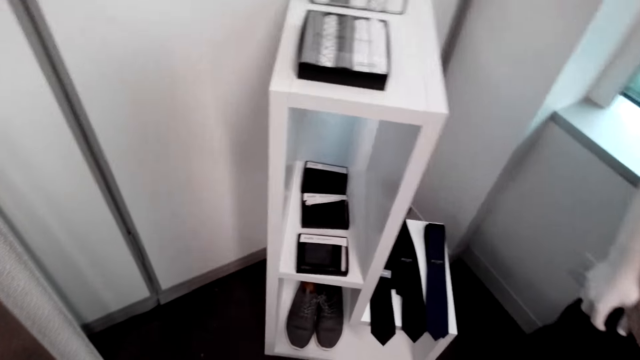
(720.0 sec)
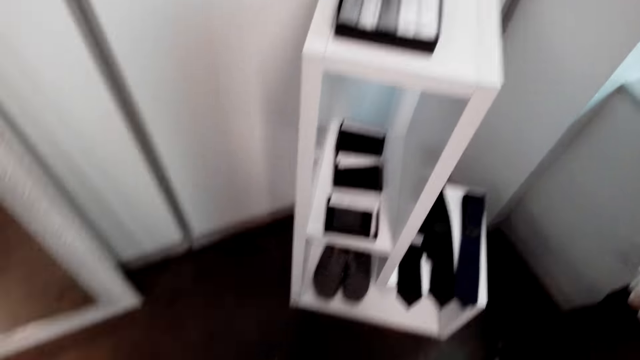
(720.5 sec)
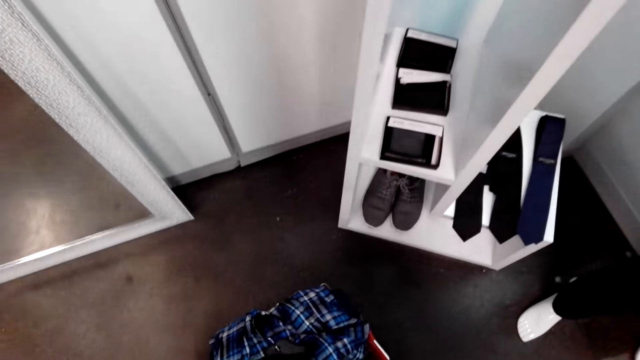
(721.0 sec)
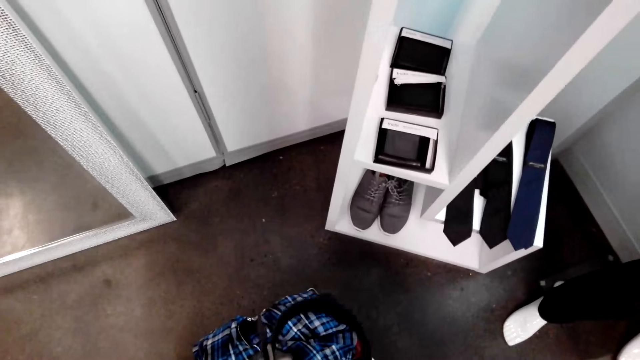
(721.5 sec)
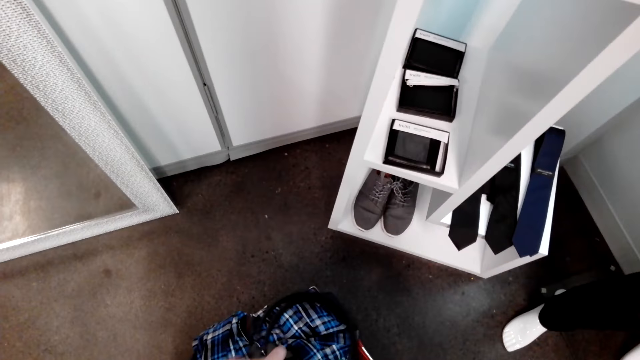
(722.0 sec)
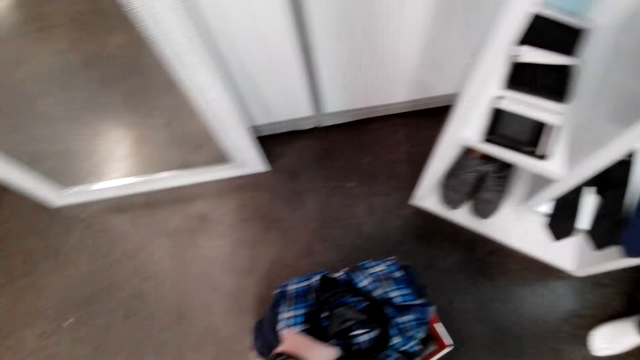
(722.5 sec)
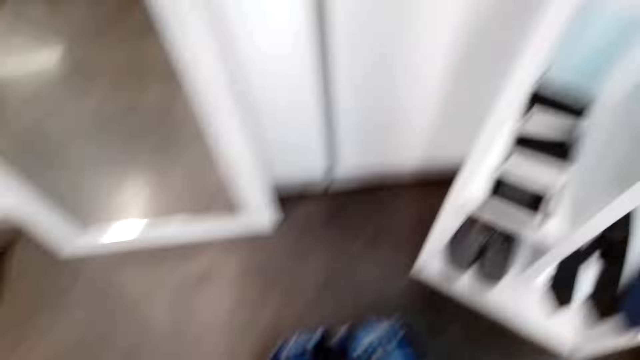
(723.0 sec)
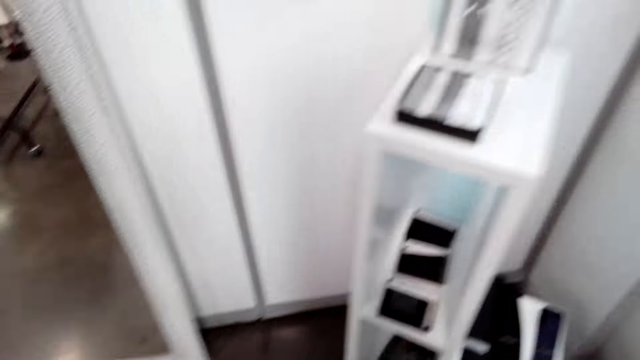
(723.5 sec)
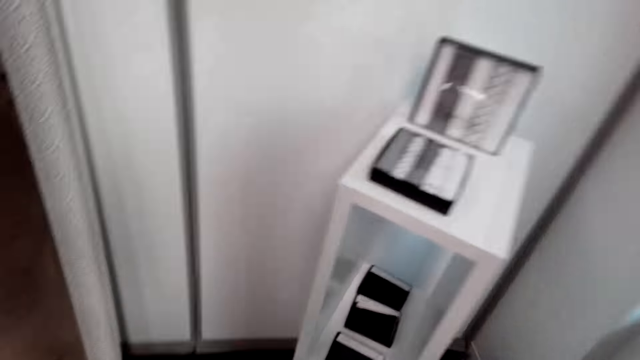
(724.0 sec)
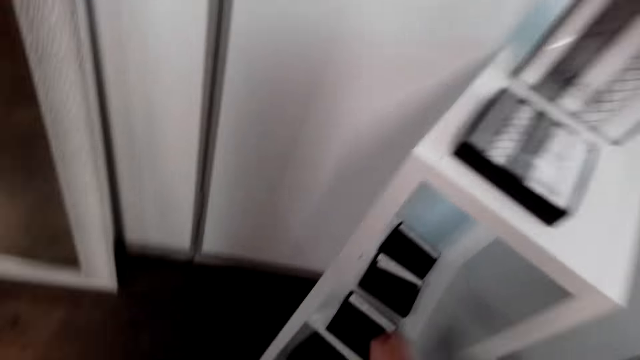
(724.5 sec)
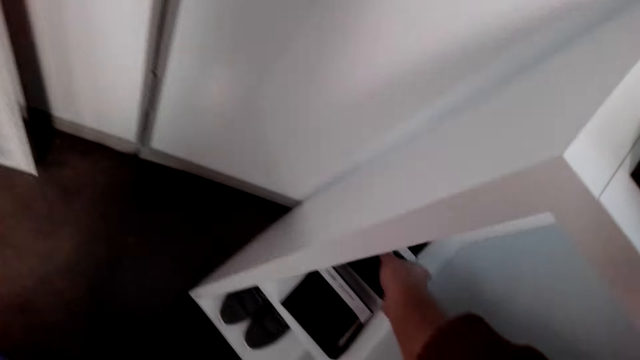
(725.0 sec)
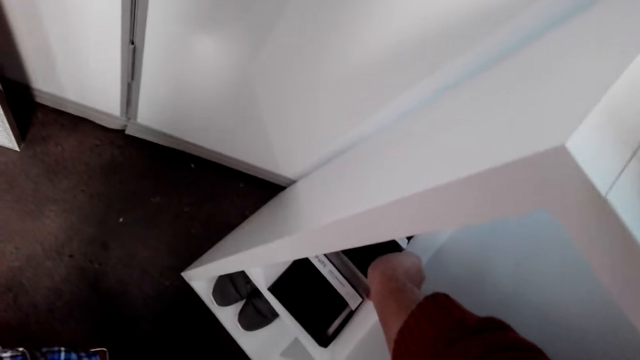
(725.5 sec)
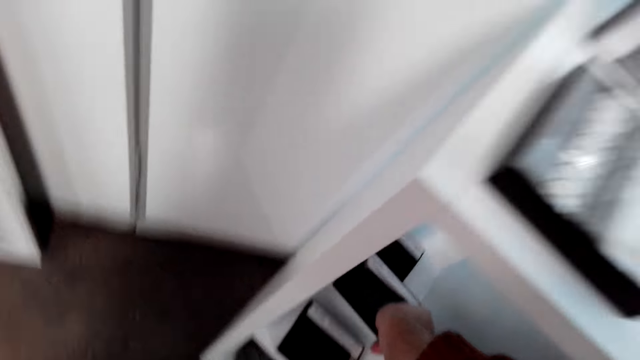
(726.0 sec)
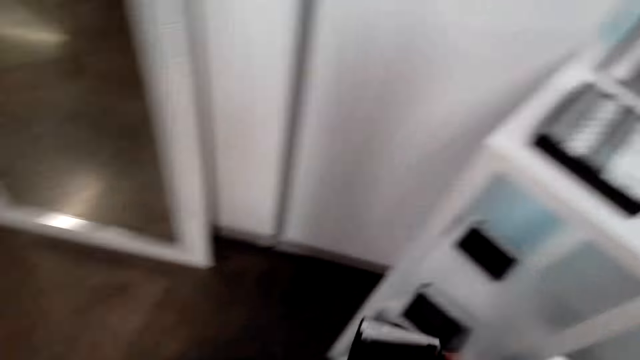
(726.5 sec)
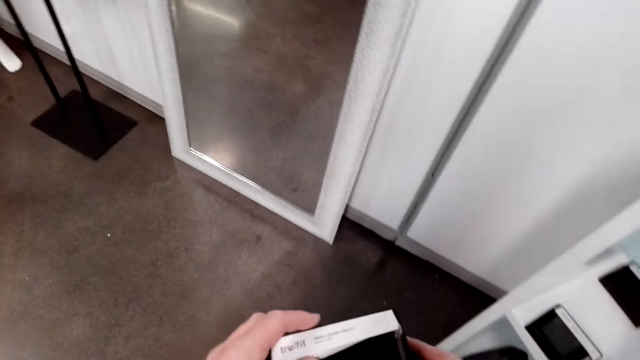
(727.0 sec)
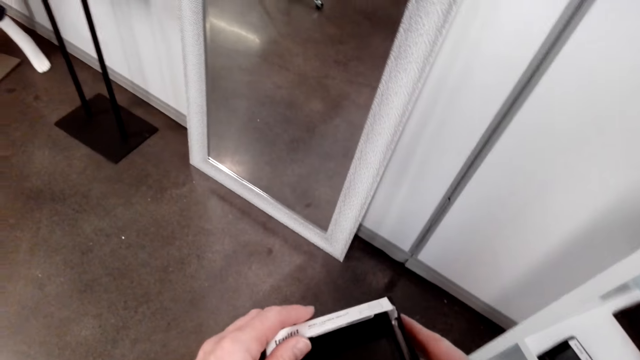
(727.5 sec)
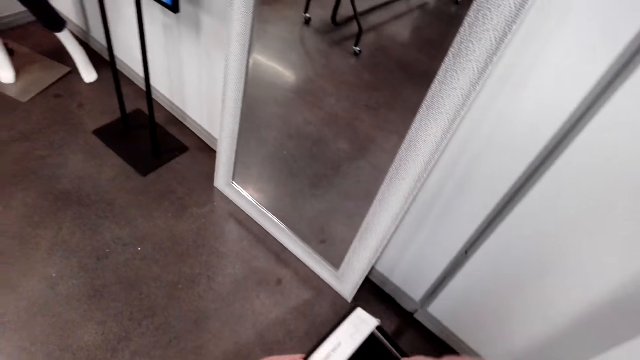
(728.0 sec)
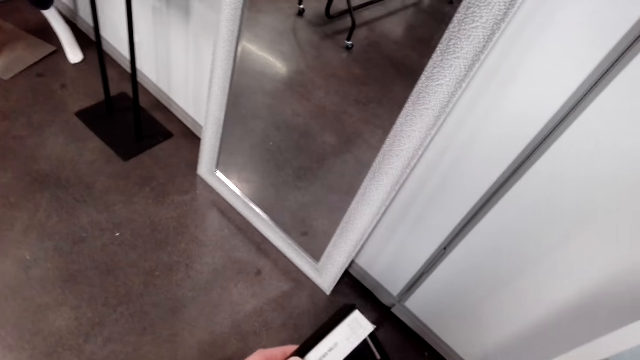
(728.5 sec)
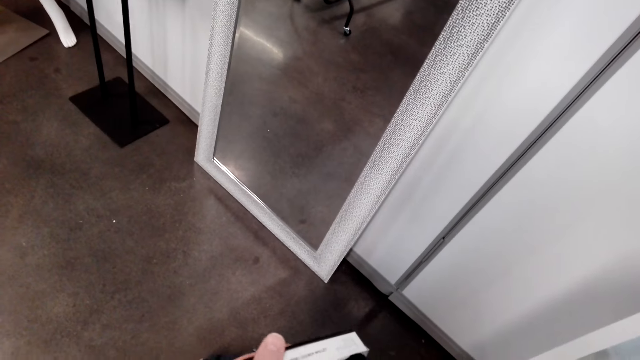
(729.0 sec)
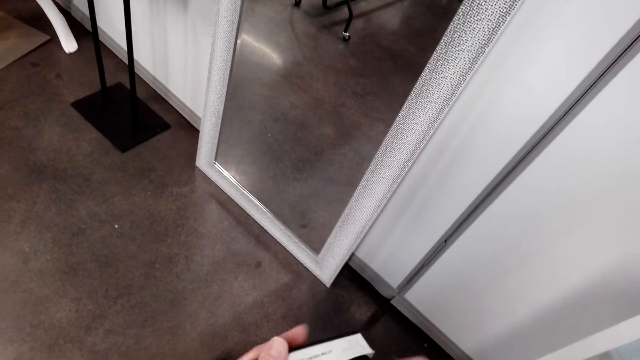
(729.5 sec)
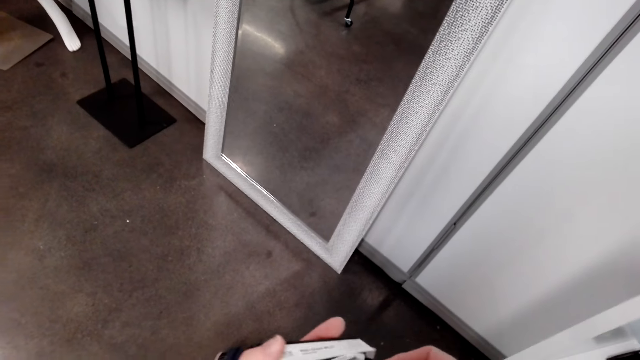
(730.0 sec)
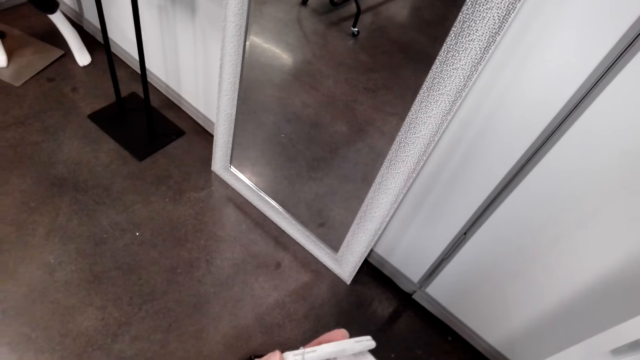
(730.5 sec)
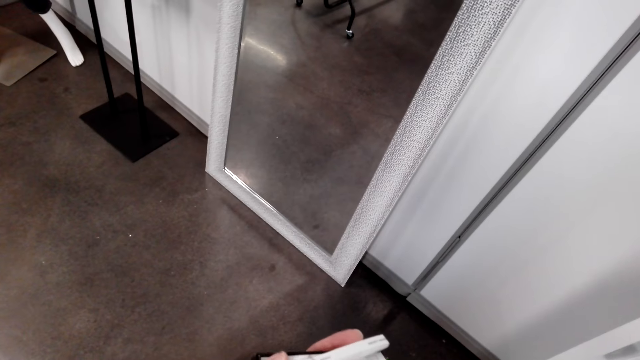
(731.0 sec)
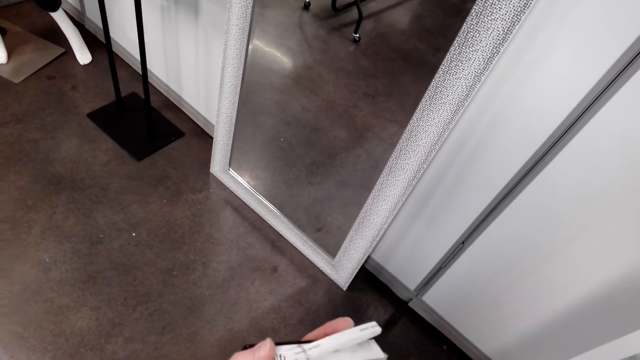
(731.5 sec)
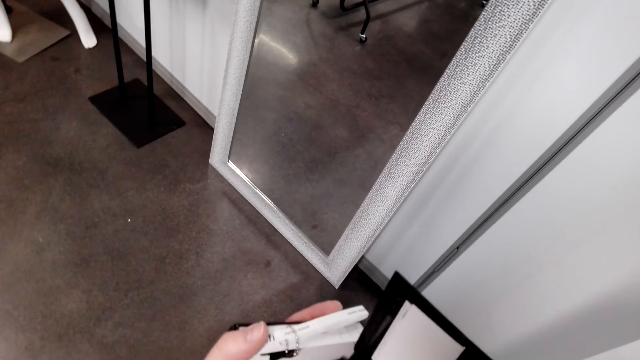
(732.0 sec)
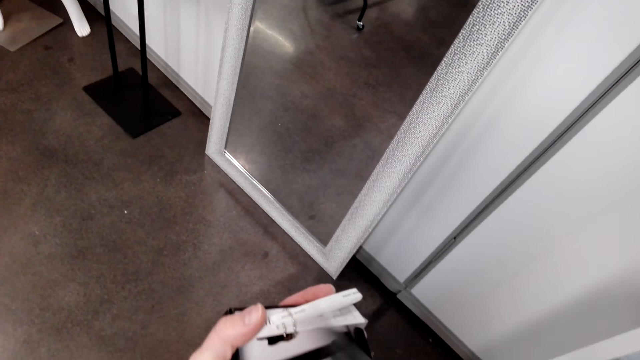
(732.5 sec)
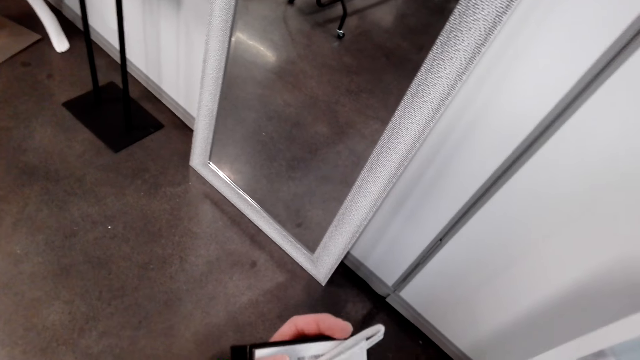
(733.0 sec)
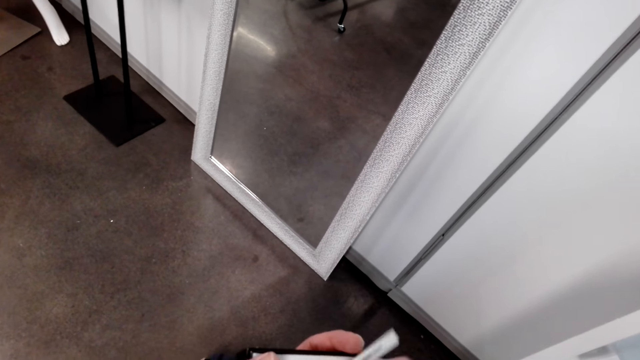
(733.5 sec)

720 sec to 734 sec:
The camera wearer puts down the belt inside the shopping basket. They walk in the shop, pick up a box of wallets from the display cabinet, hold the wallet and open the box.

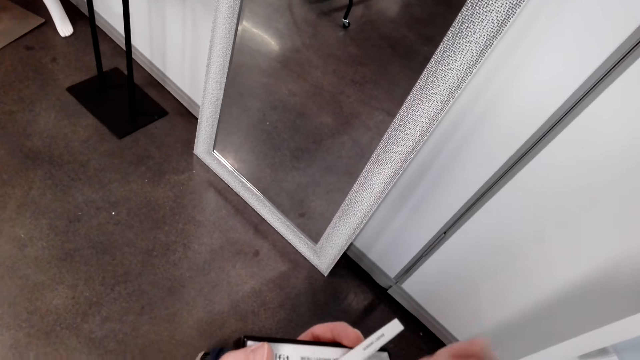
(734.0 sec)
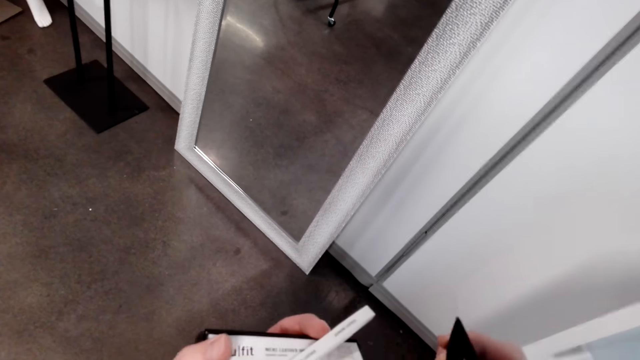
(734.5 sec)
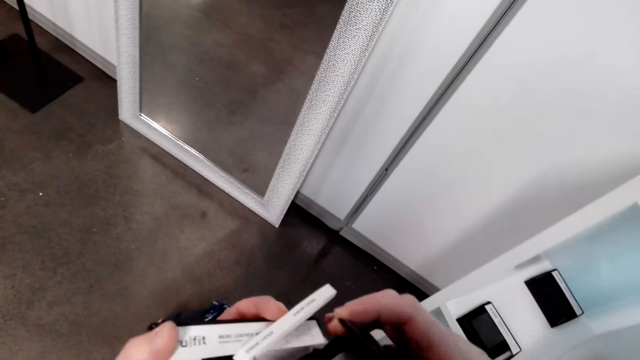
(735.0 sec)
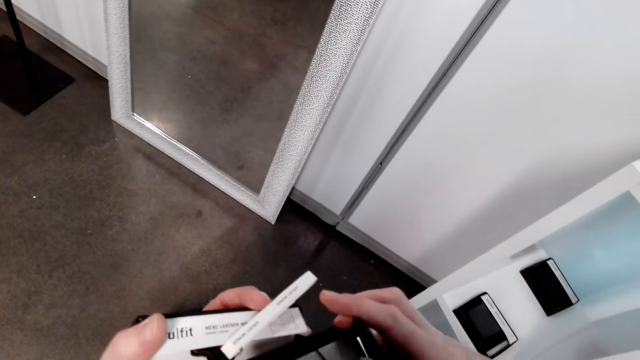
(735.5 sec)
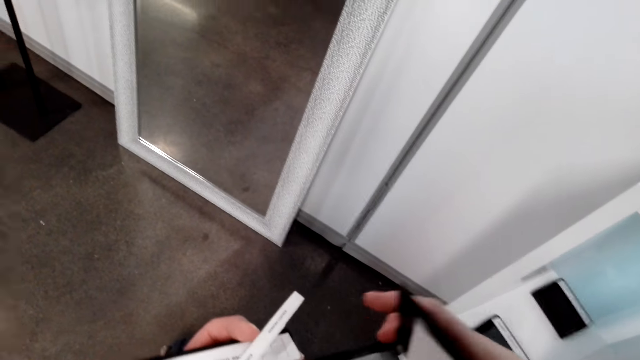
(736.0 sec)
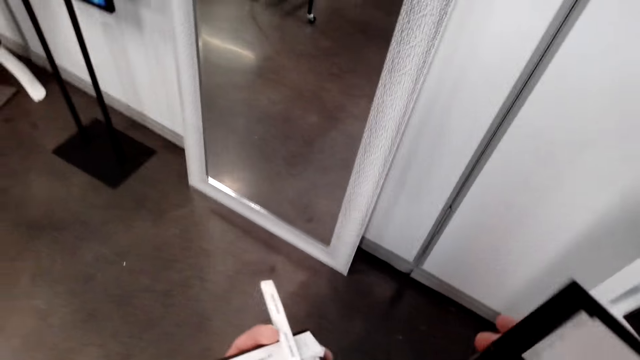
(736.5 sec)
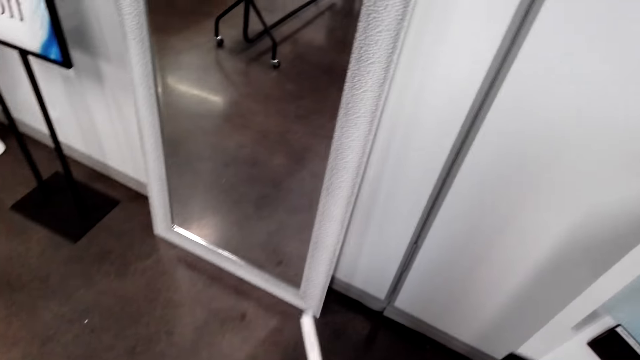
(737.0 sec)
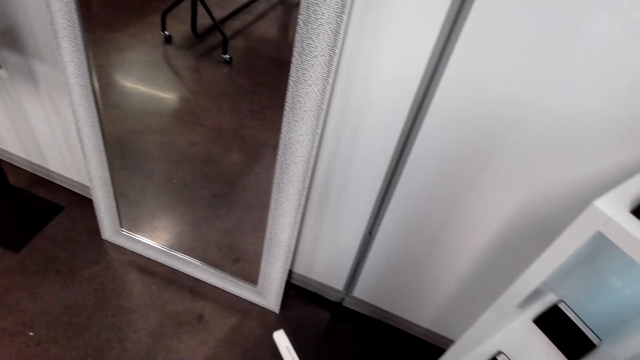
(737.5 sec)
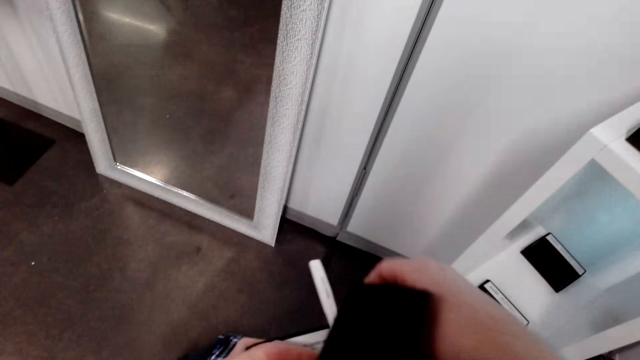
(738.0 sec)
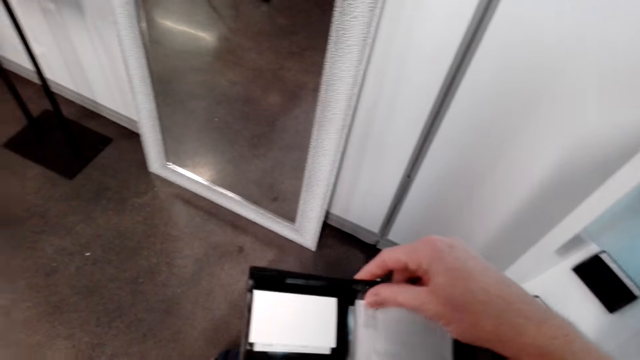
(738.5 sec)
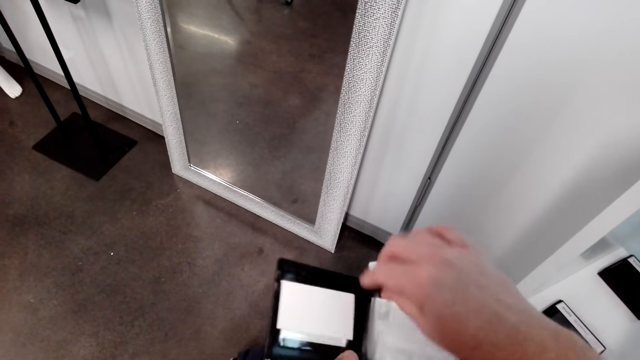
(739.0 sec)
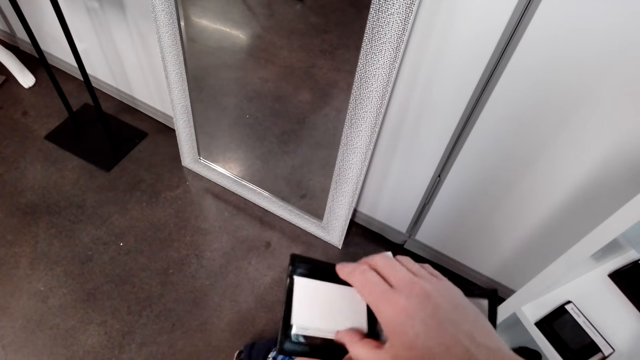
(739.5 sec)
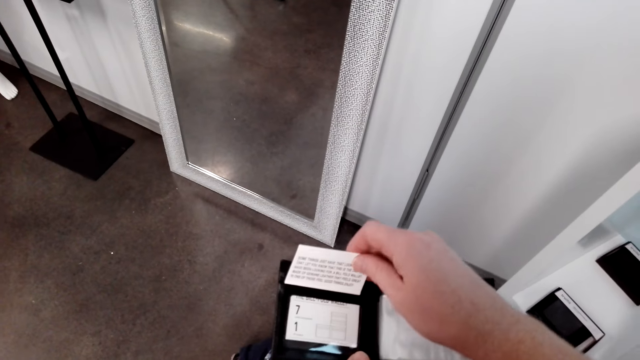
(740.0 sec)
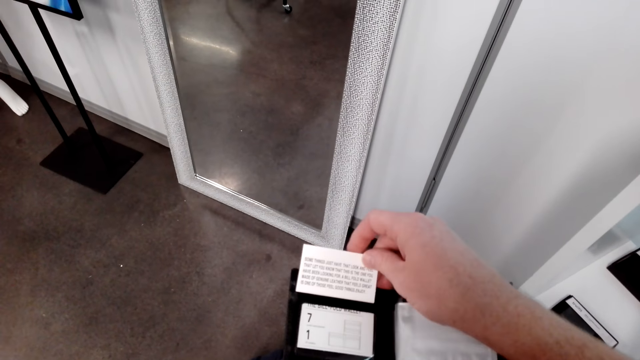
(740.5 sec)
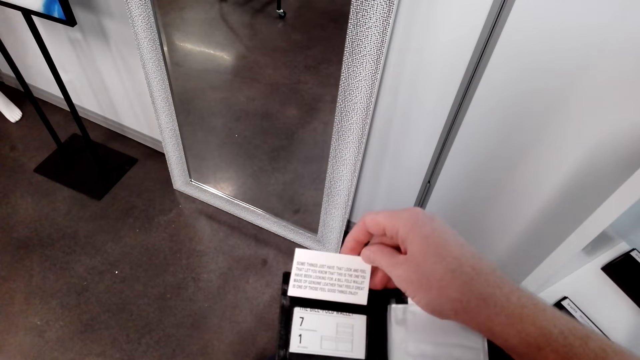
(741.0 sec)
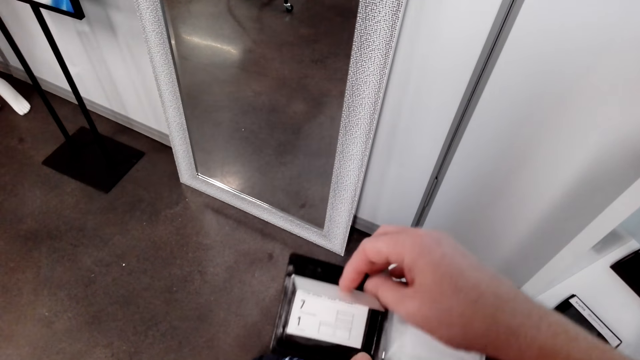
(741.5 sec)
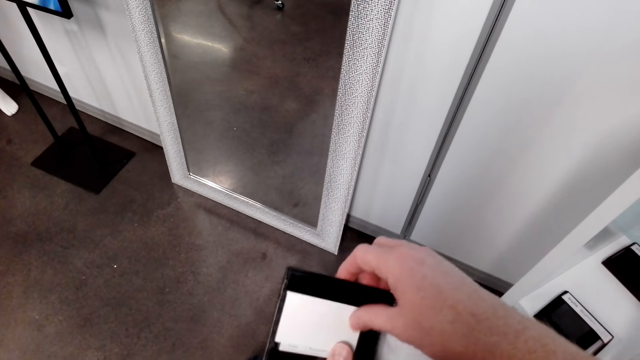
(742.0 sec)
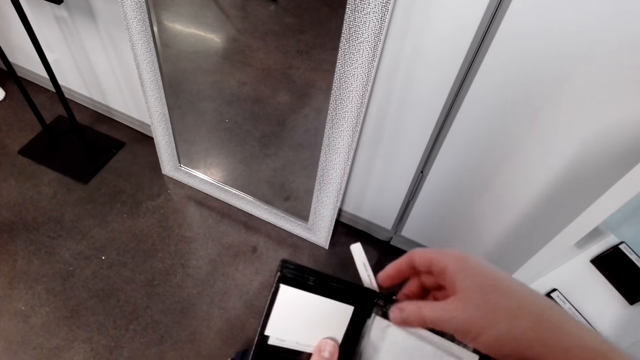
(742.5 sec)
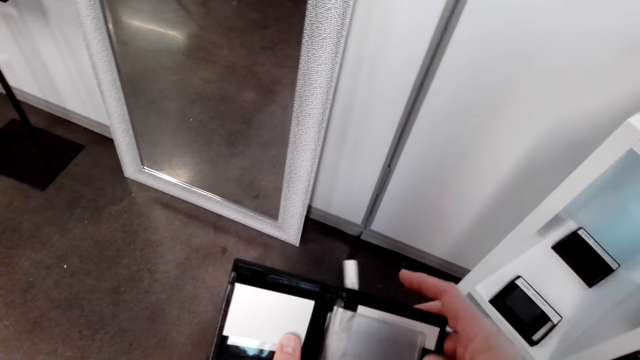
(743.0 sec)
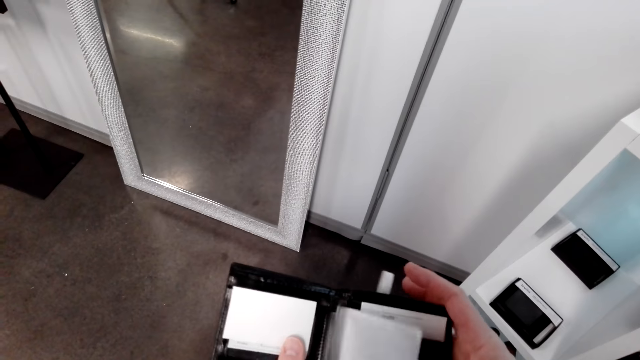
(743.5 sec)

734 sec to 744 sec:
The camera wearer reads the paper inside the wallet and closes the paper in the wallet.
